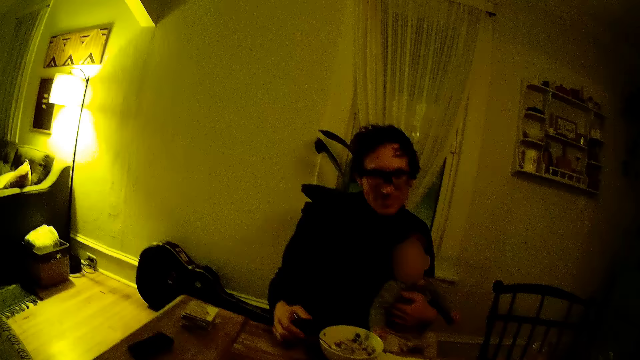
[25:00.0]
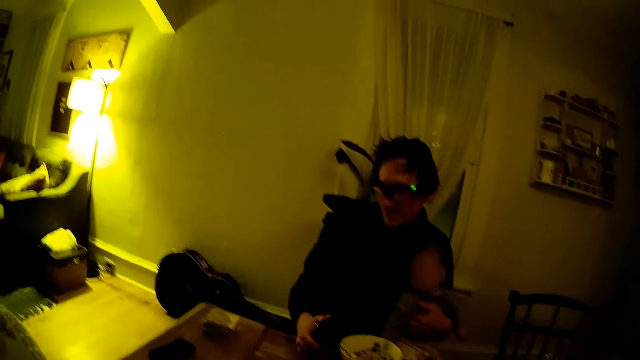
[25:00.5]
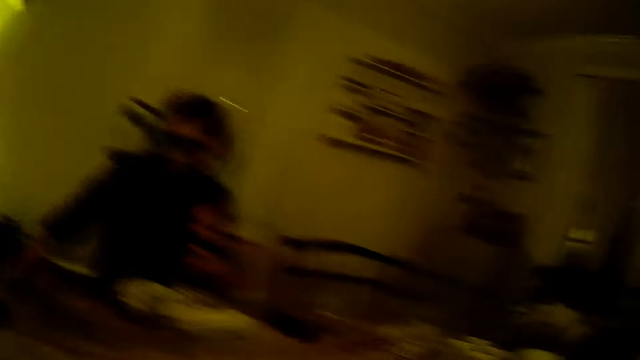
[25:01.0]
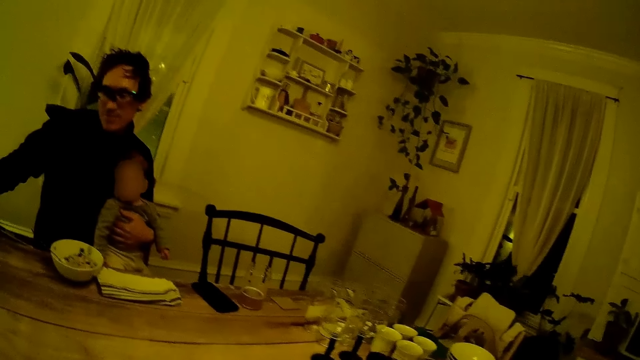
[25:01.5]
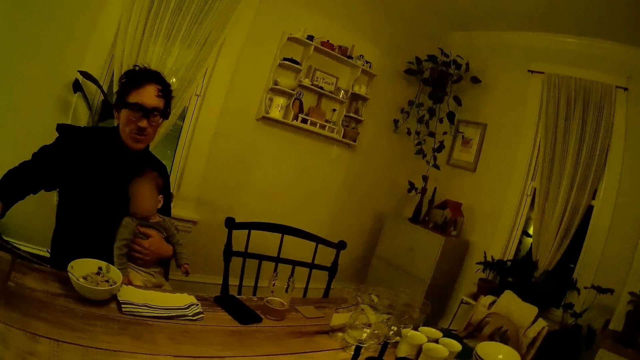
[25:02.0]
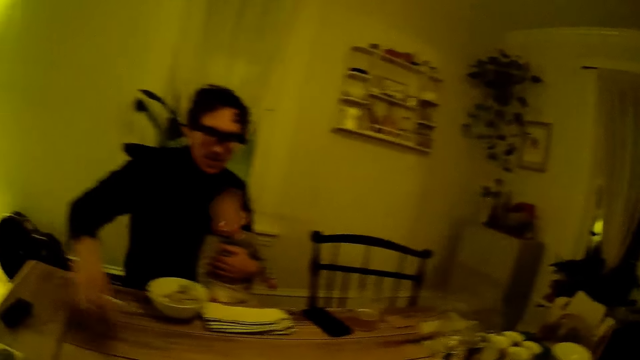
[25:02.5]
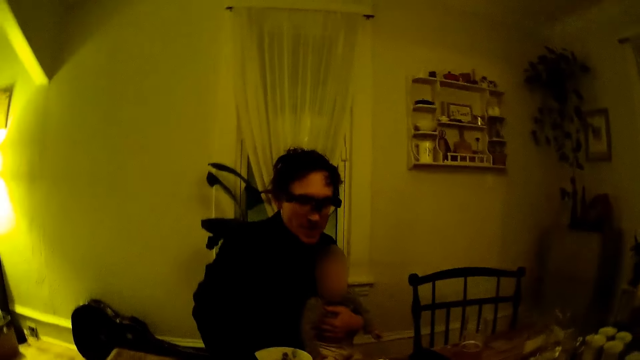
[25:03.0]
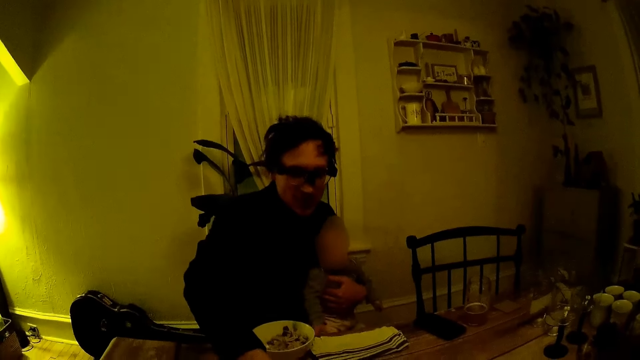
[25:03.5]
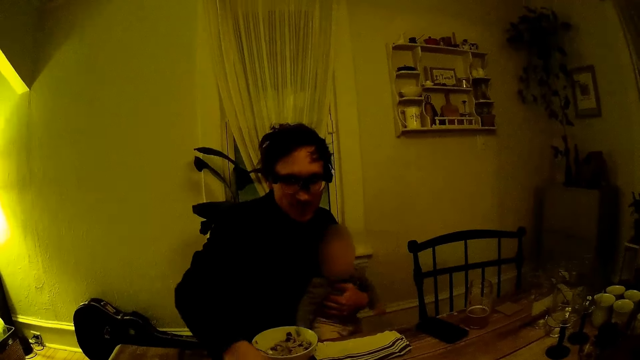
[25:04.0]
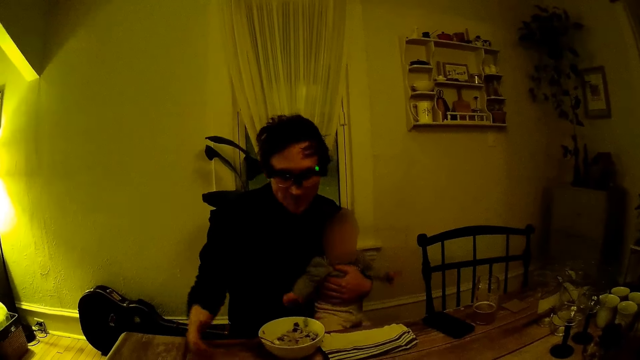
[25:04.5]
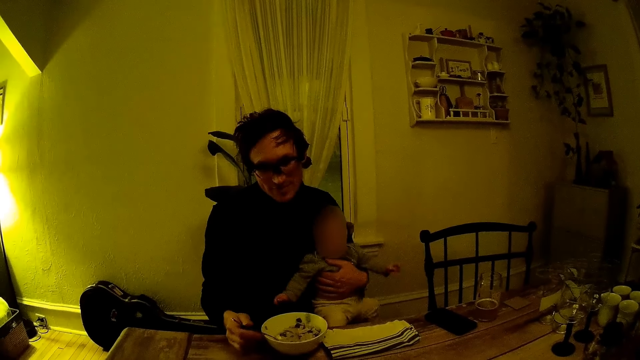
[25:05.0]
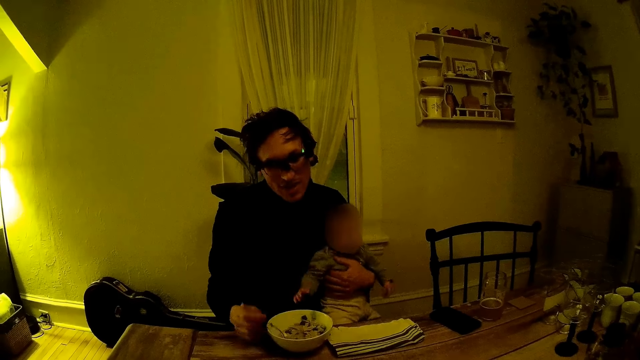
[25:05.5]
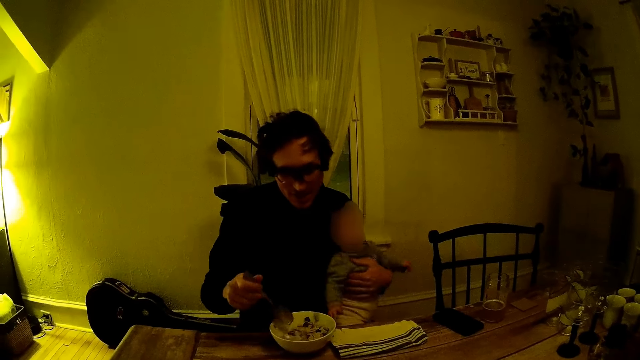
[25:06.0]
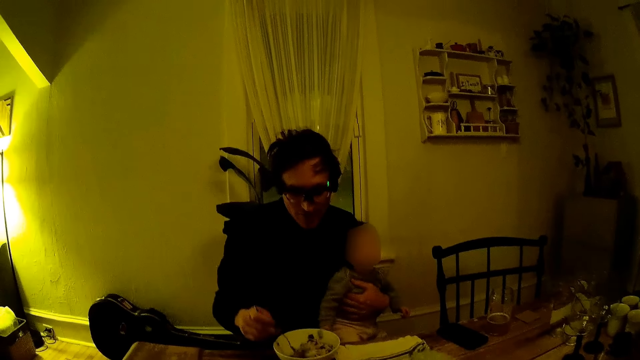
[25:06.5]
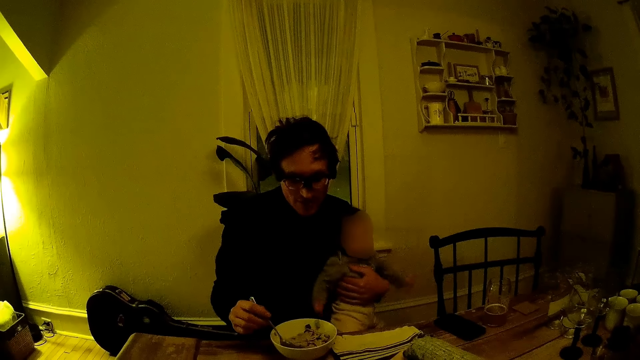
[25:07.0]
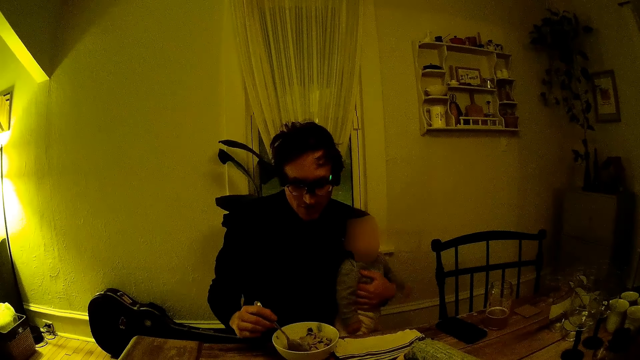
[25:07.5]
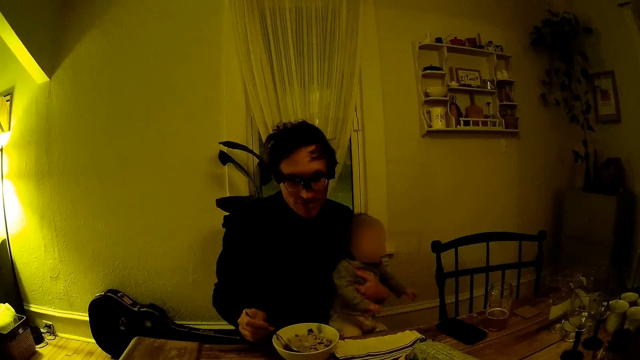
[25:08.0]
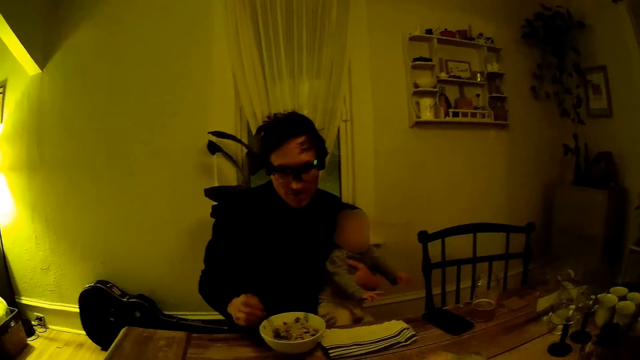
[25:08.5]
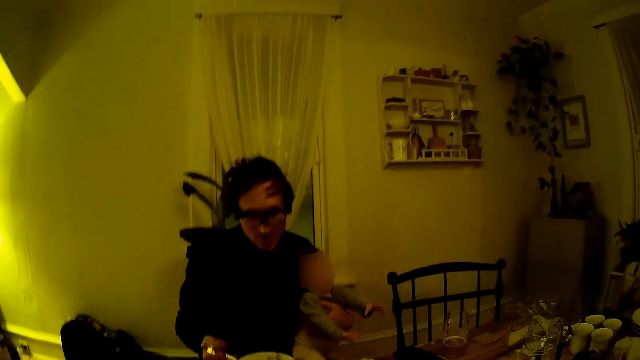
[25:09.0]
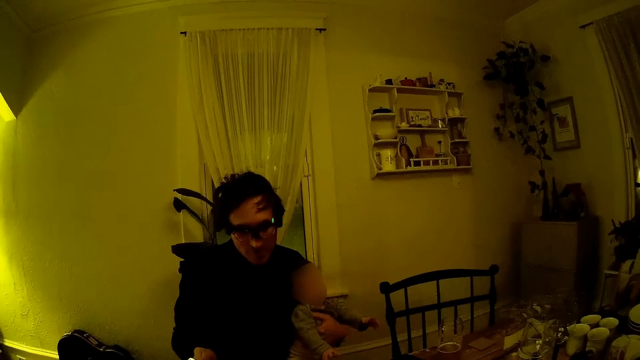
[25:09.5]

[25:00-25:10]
The man moves the card from the table with his right hand. He eats the food.

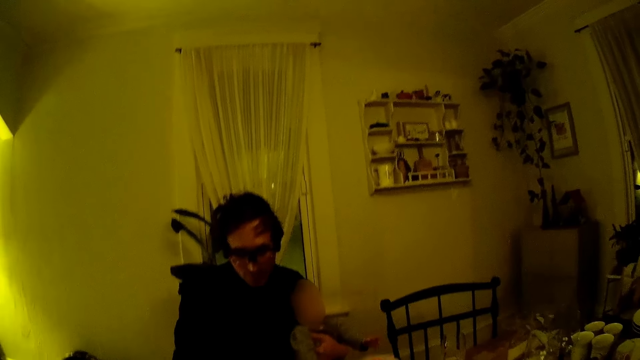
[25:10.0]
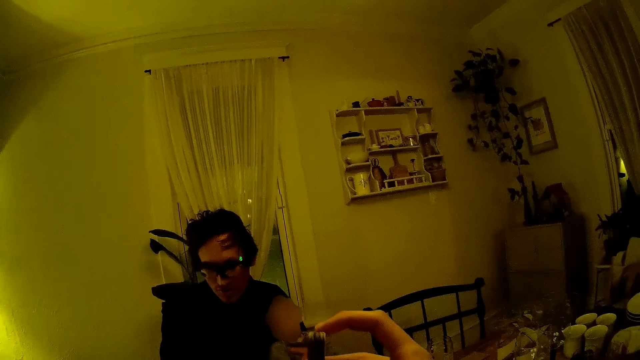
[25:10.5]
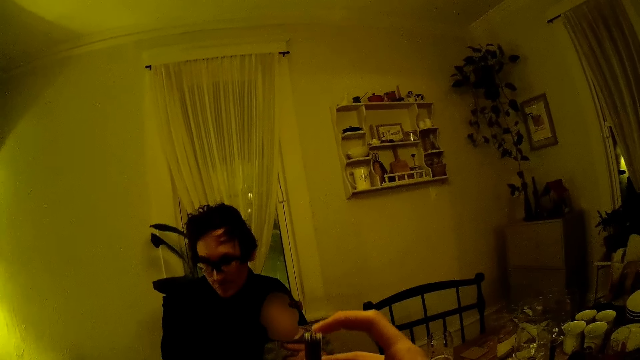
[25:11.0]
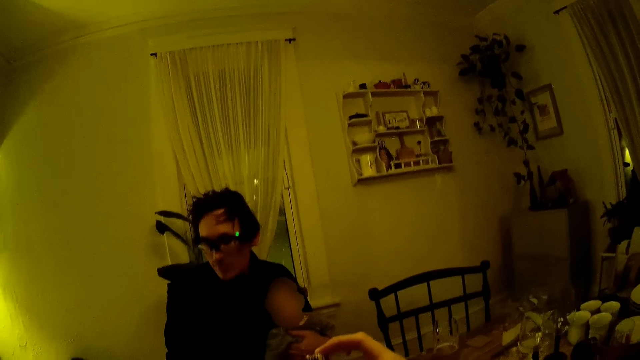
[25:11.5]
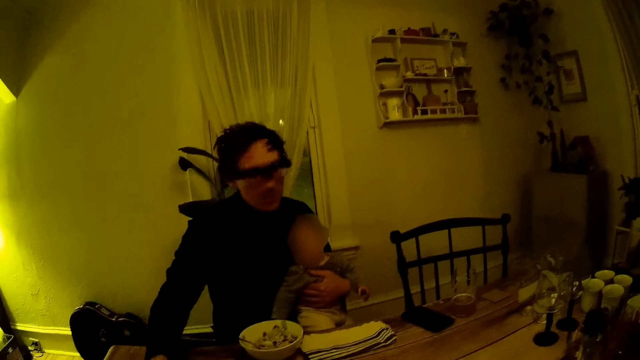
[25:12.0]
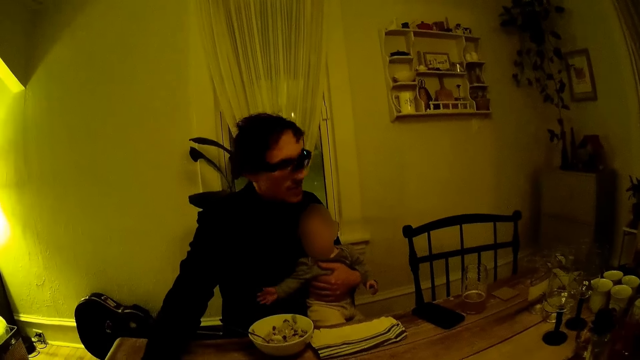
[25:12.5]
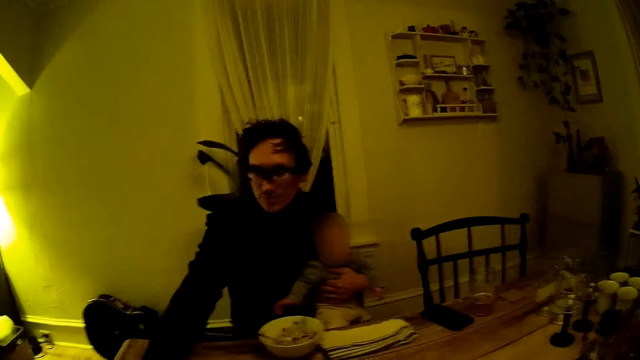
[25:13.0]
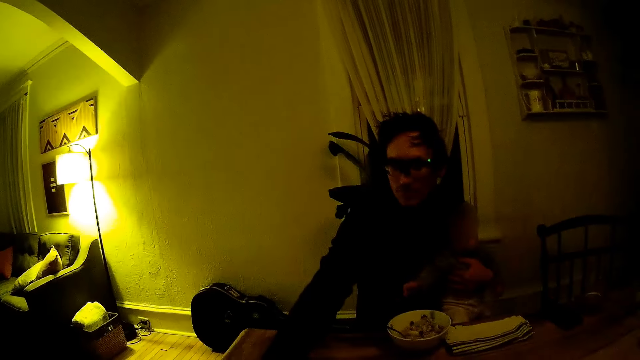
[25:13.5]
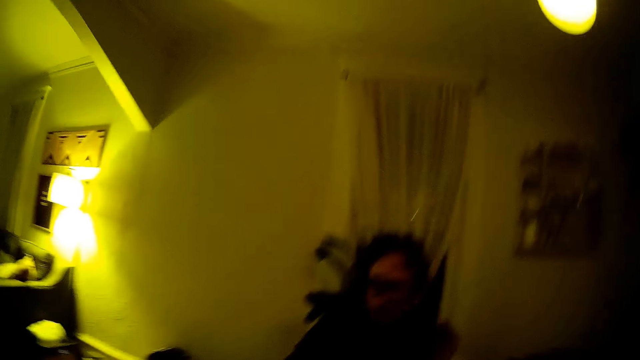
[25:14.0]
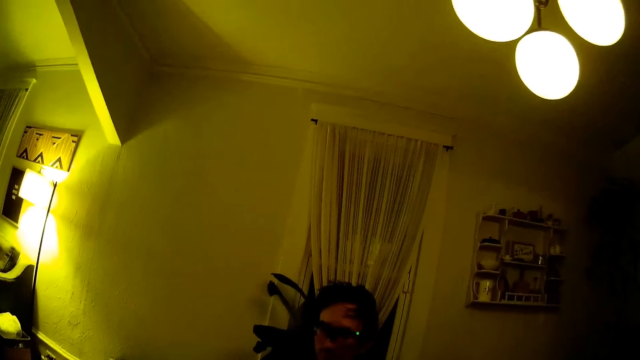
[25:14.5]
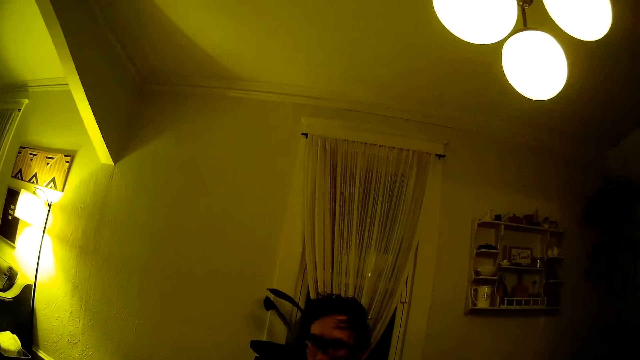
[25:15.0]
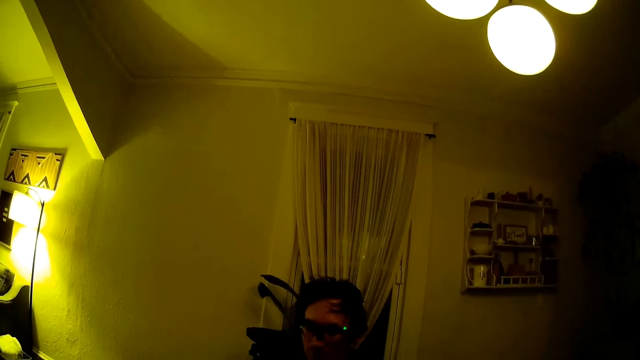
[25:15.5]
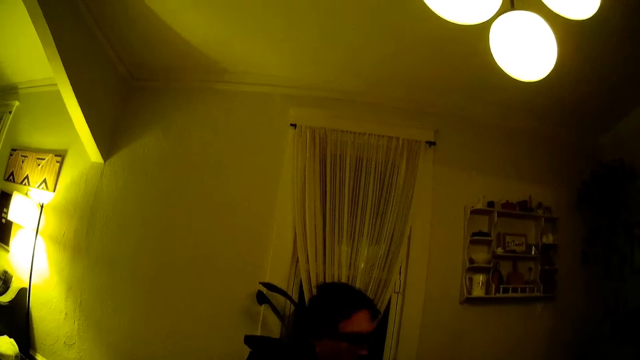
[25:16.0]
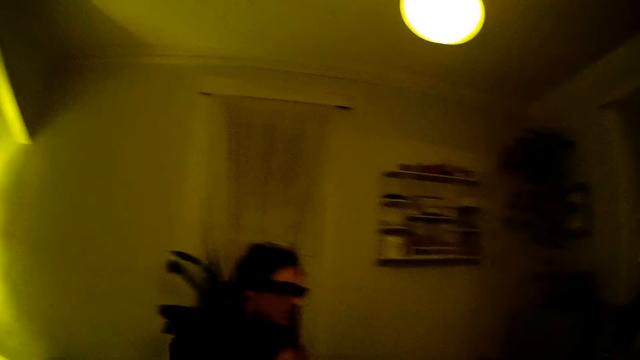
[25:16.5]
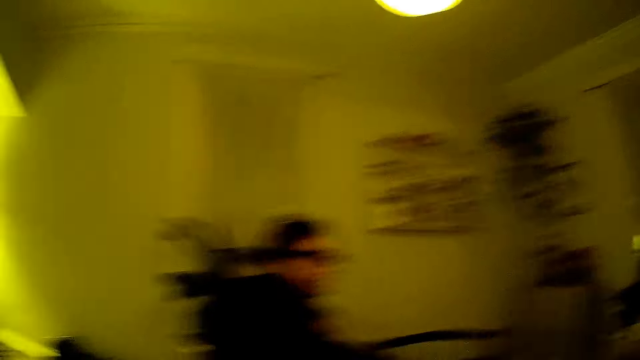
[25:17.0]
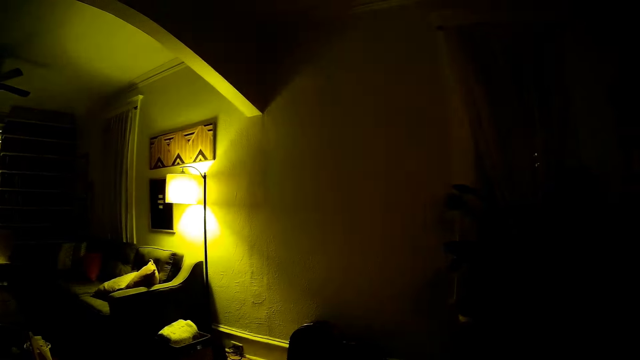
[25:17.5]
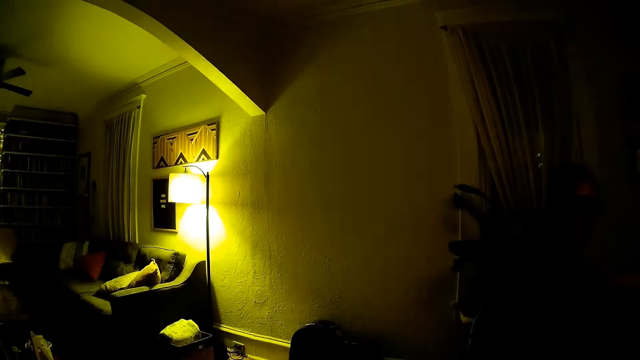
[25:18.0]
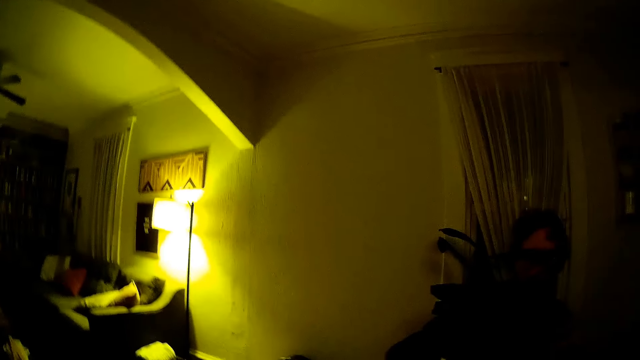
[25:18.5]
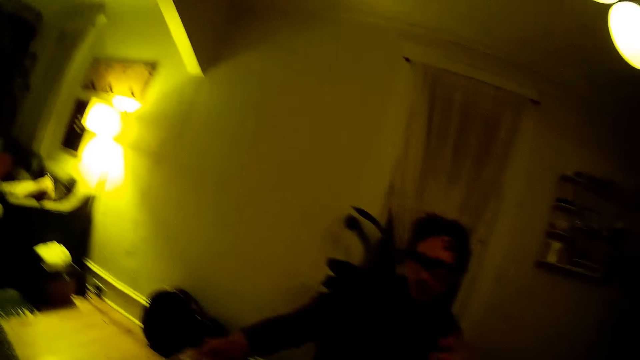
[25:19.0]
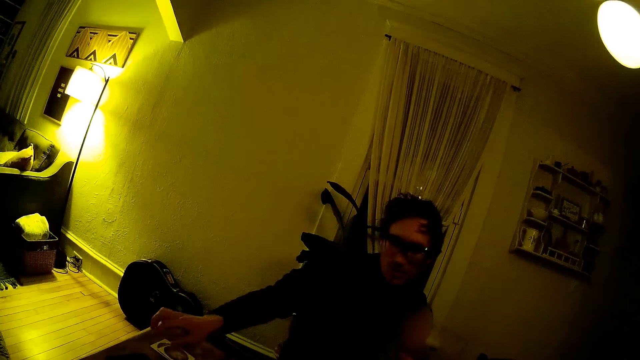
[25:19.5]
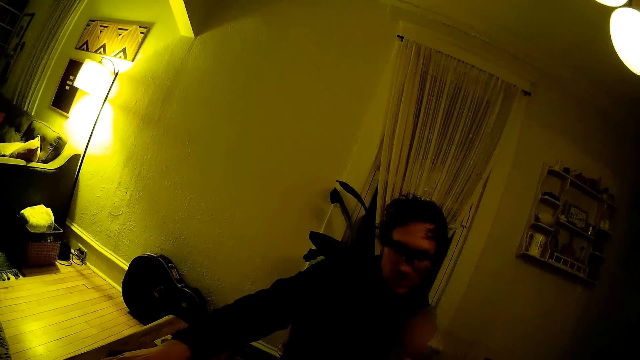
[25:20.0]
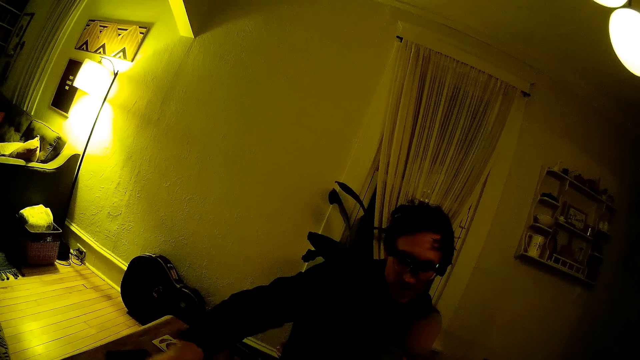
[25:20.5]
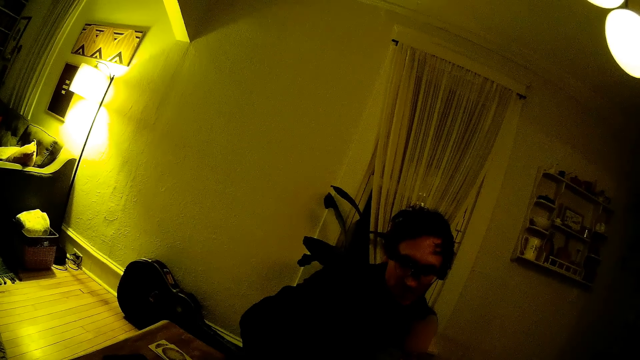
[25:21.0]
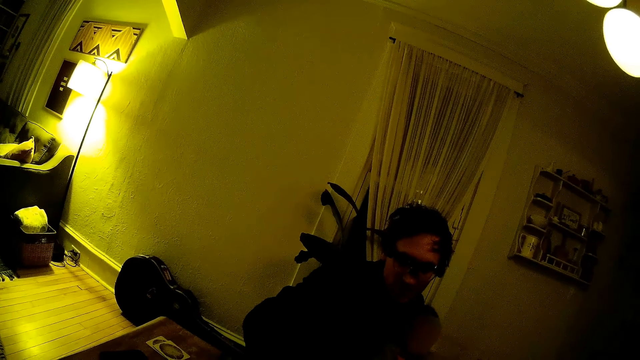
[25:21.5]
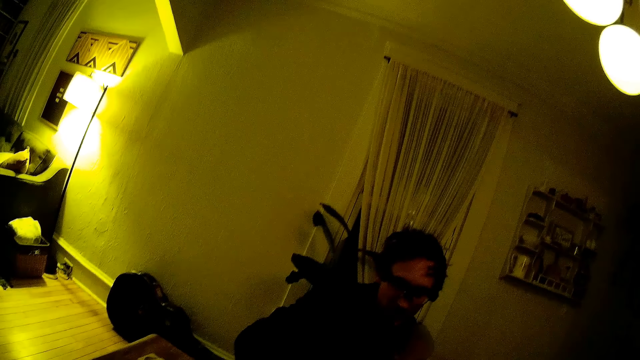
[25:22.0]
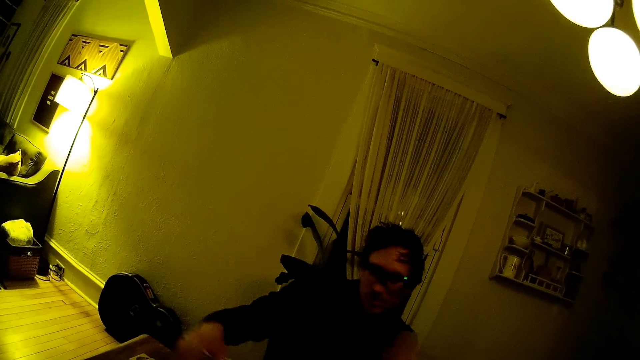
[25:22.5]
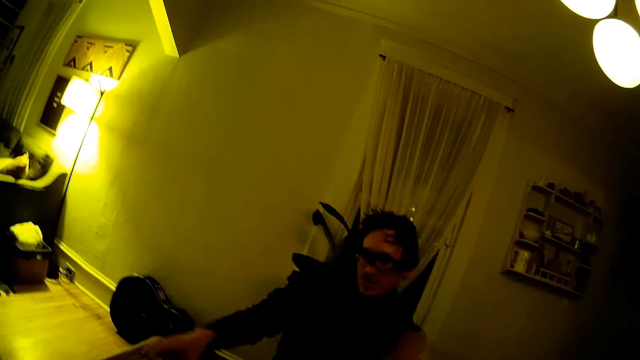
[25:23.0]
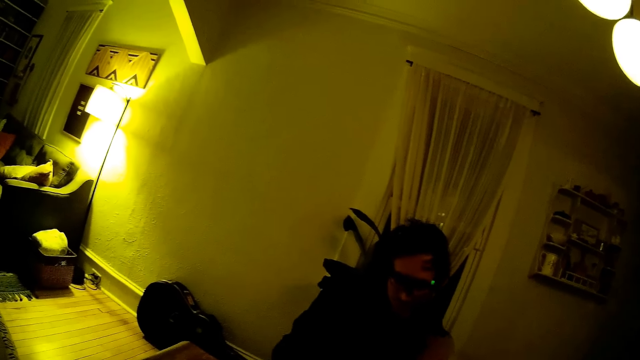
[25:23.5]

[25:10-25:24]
A person moves hands around. The camera wearer looks around. They look at the person.
